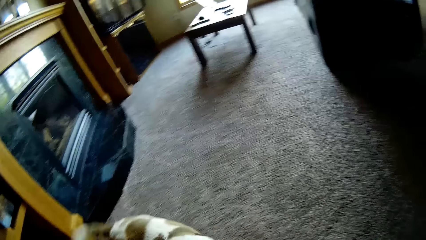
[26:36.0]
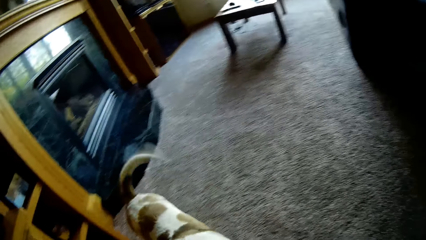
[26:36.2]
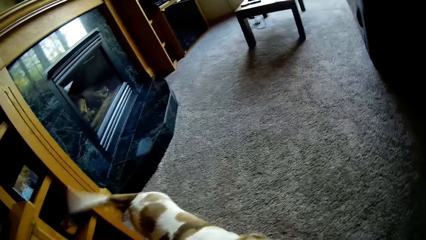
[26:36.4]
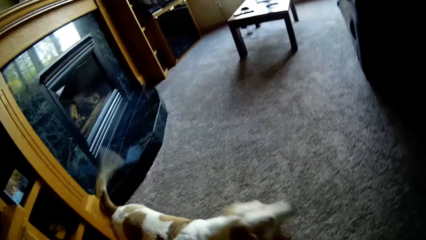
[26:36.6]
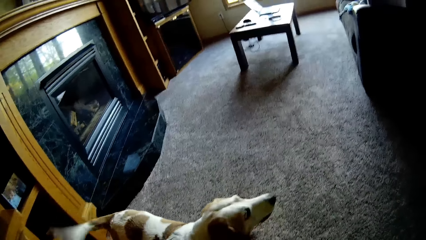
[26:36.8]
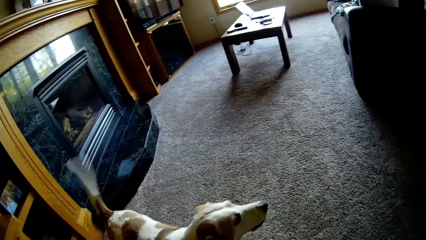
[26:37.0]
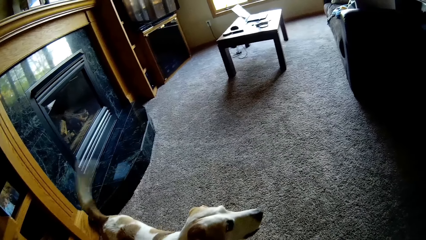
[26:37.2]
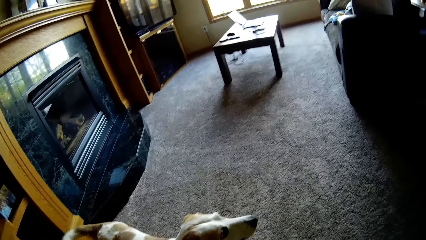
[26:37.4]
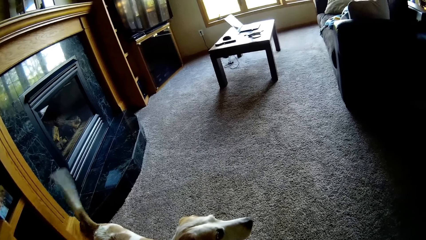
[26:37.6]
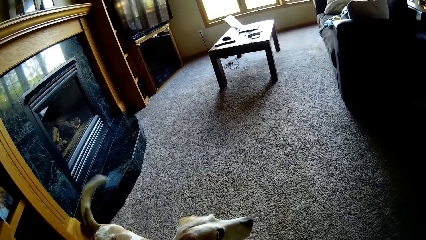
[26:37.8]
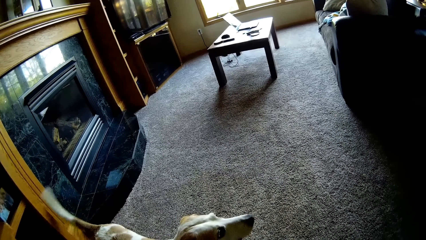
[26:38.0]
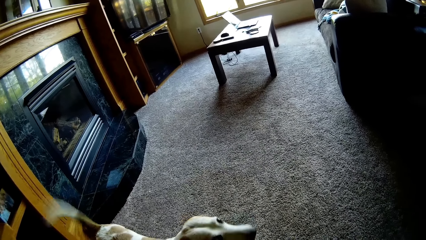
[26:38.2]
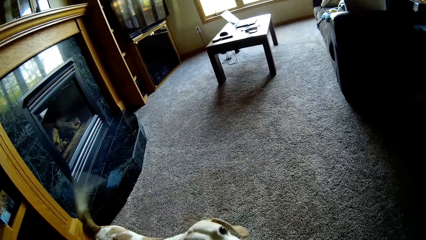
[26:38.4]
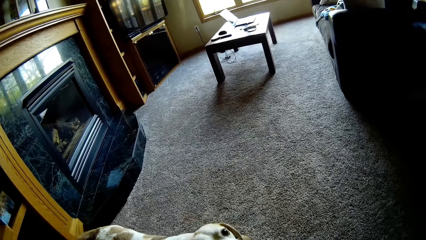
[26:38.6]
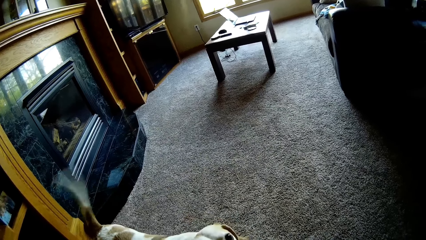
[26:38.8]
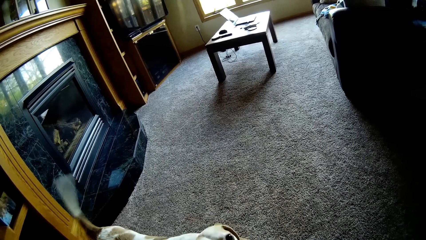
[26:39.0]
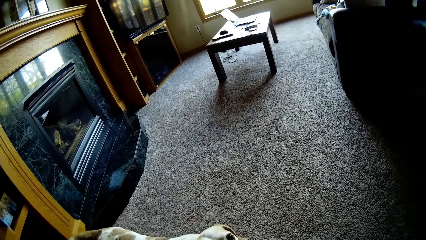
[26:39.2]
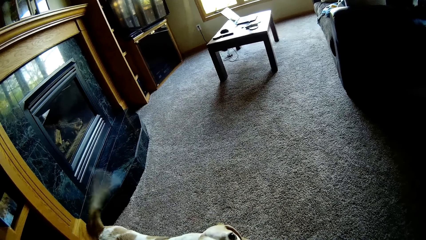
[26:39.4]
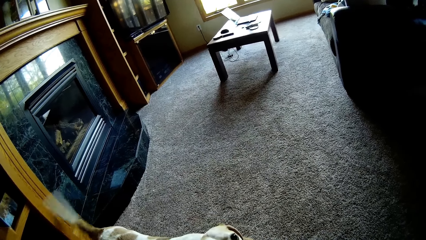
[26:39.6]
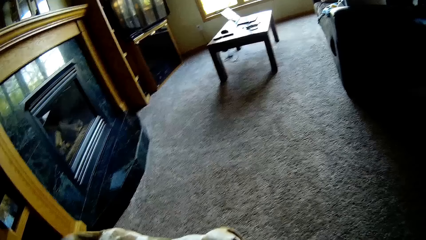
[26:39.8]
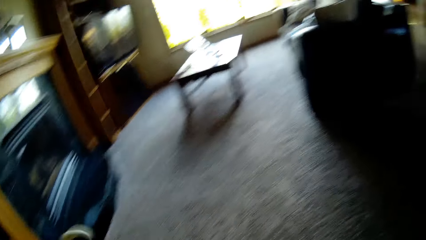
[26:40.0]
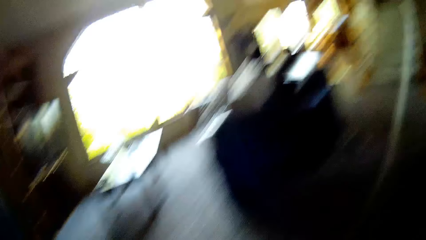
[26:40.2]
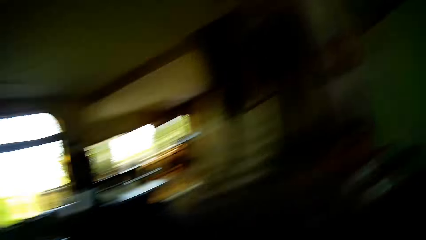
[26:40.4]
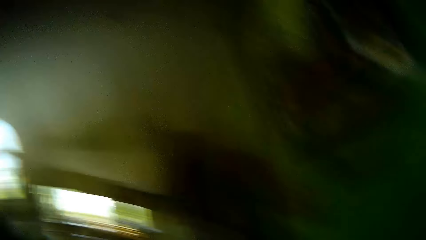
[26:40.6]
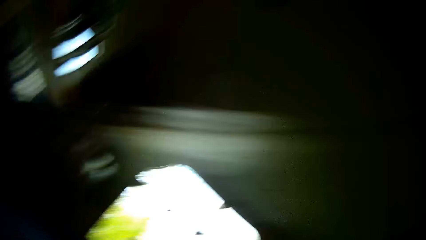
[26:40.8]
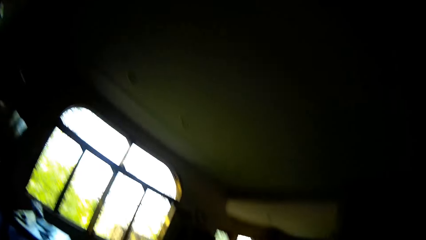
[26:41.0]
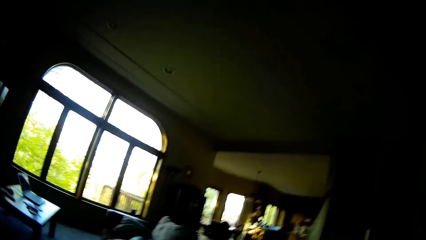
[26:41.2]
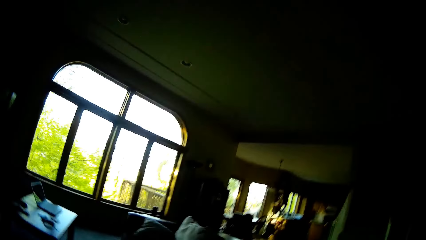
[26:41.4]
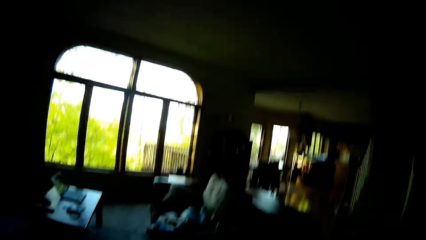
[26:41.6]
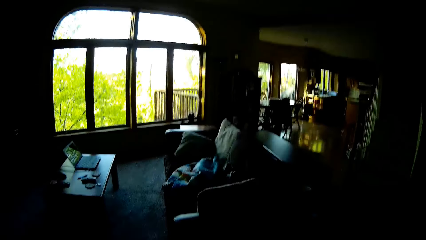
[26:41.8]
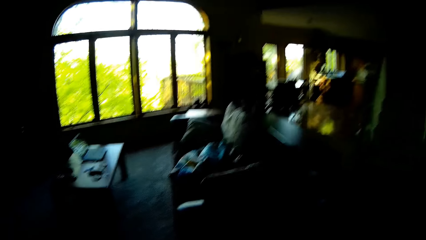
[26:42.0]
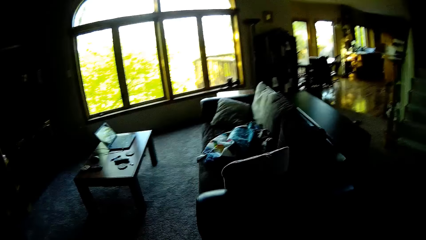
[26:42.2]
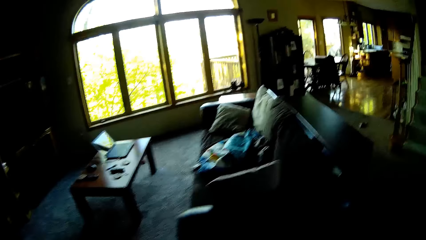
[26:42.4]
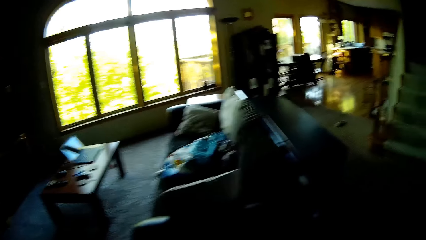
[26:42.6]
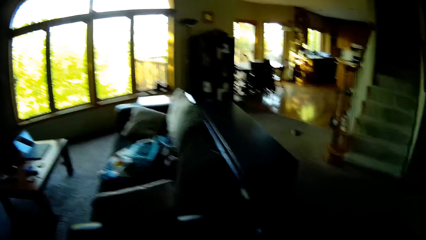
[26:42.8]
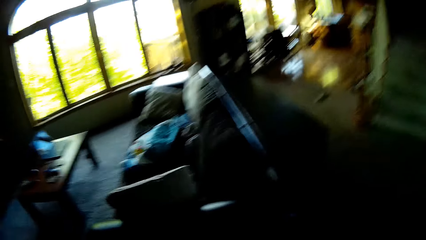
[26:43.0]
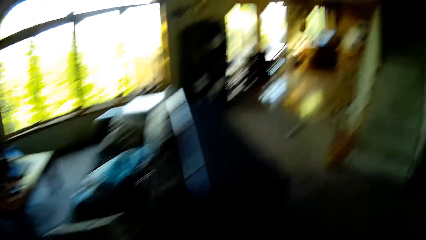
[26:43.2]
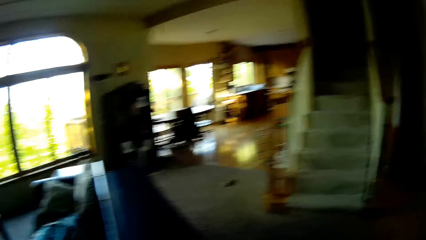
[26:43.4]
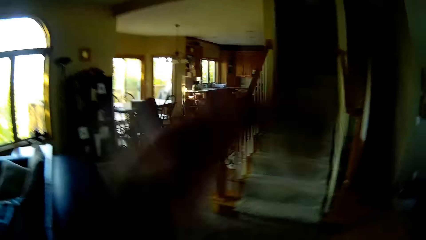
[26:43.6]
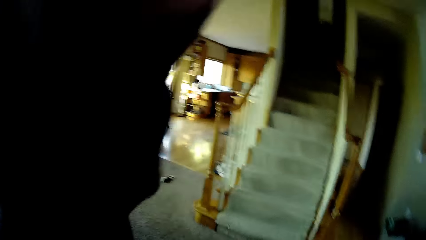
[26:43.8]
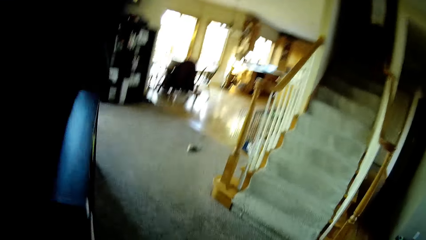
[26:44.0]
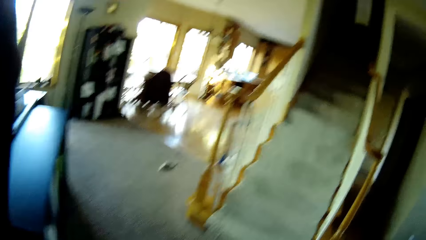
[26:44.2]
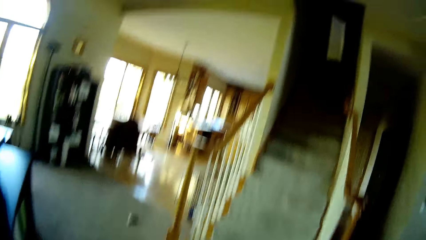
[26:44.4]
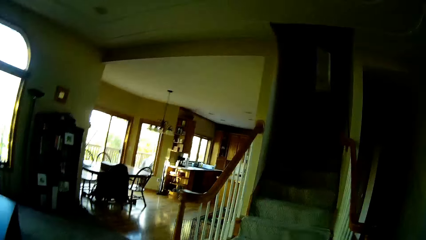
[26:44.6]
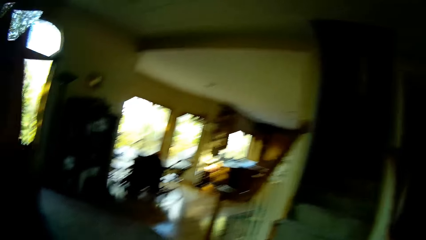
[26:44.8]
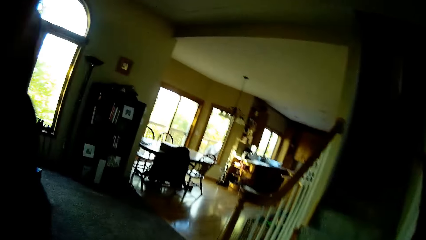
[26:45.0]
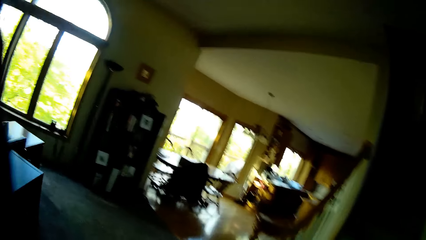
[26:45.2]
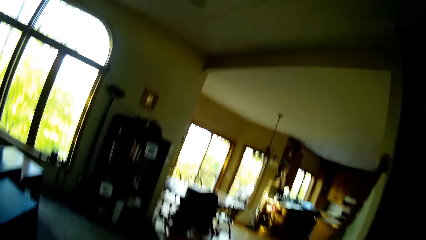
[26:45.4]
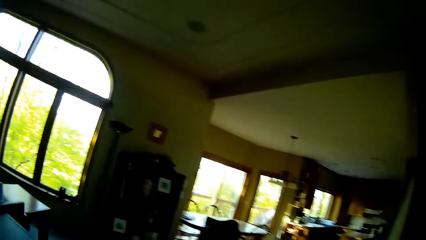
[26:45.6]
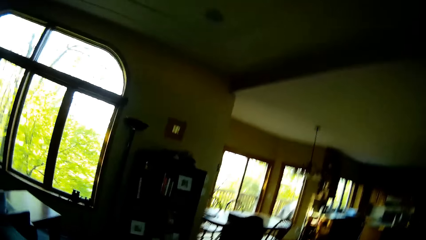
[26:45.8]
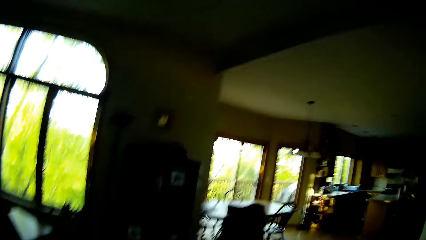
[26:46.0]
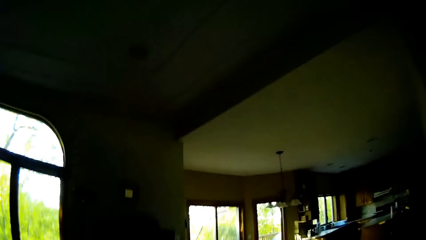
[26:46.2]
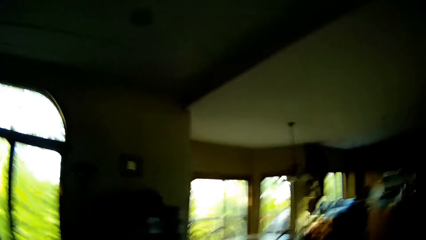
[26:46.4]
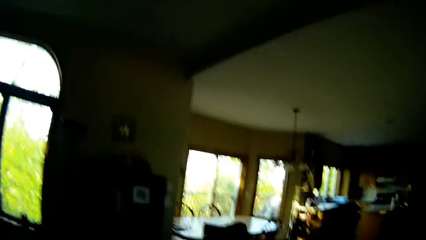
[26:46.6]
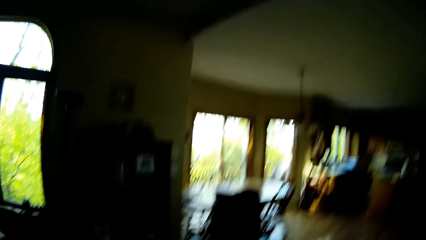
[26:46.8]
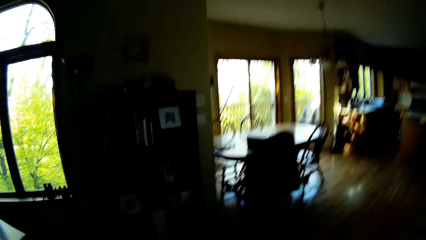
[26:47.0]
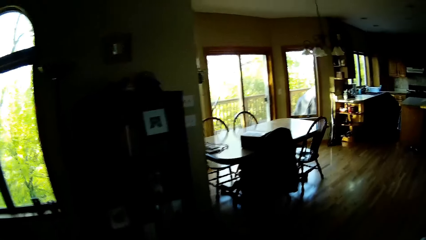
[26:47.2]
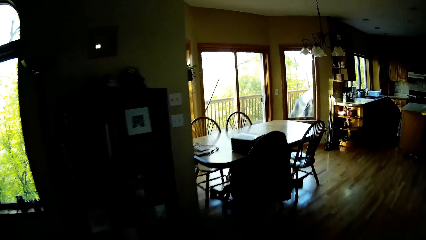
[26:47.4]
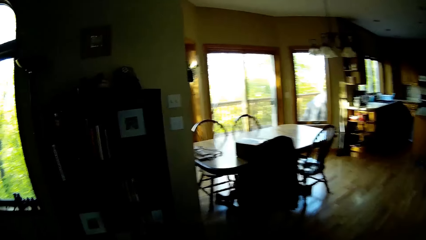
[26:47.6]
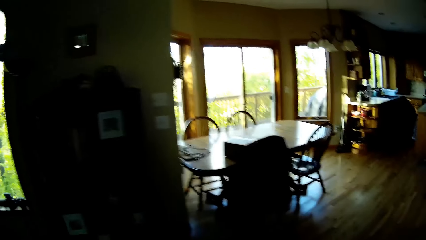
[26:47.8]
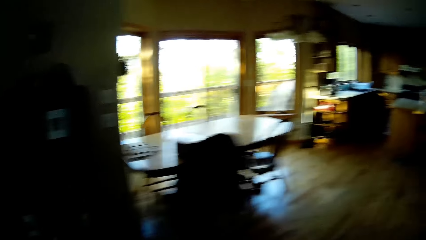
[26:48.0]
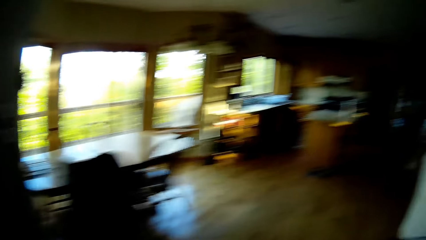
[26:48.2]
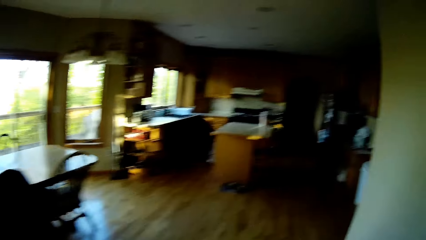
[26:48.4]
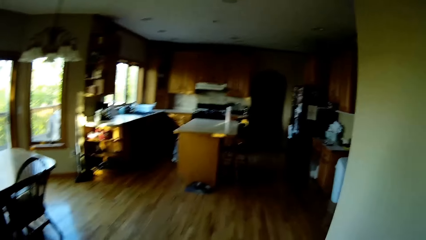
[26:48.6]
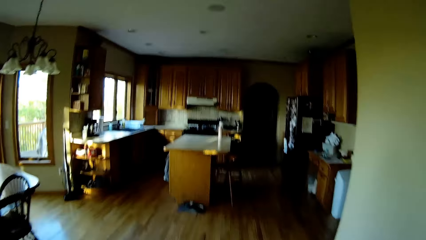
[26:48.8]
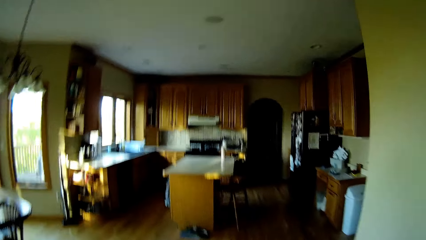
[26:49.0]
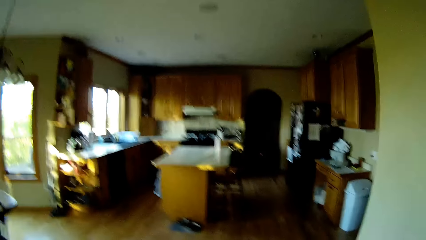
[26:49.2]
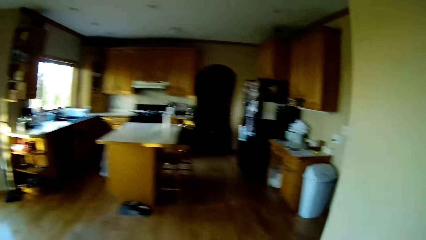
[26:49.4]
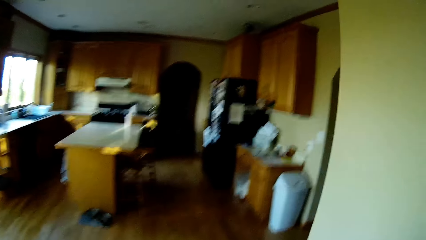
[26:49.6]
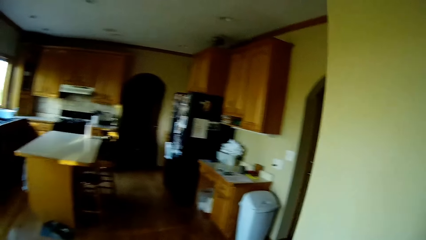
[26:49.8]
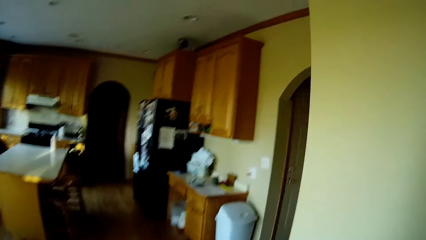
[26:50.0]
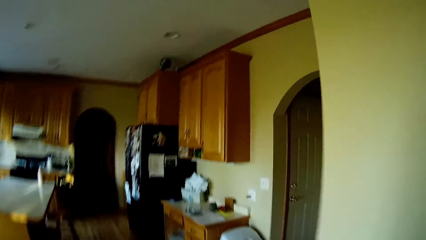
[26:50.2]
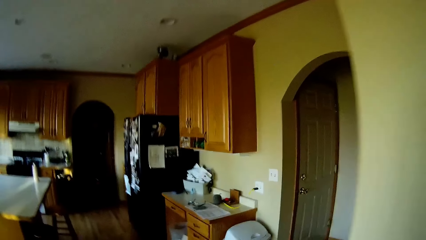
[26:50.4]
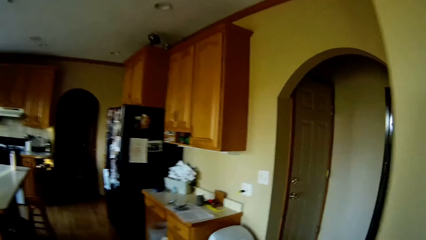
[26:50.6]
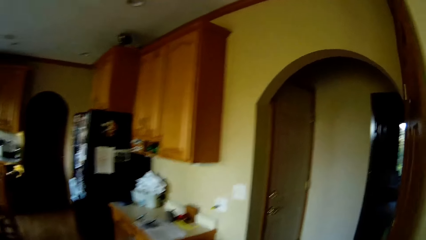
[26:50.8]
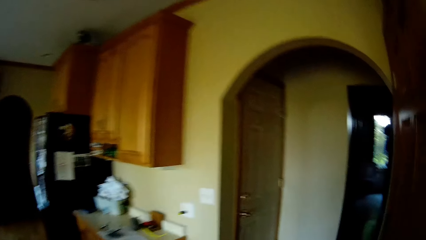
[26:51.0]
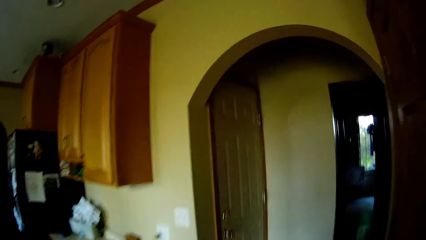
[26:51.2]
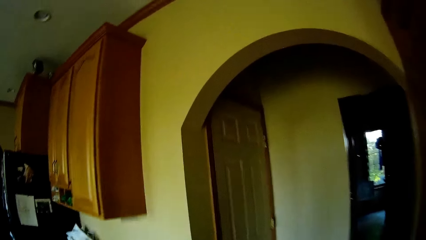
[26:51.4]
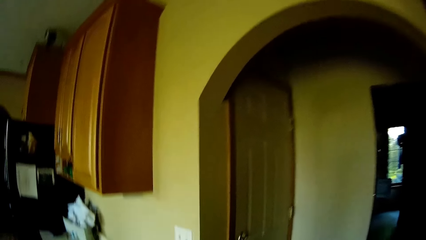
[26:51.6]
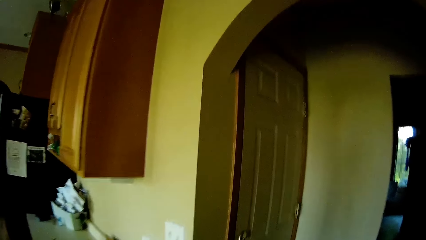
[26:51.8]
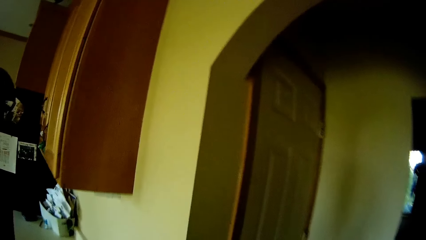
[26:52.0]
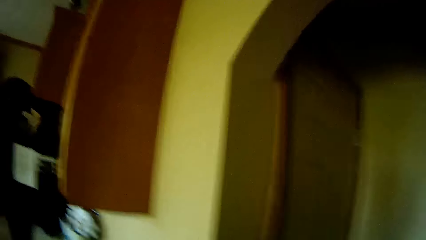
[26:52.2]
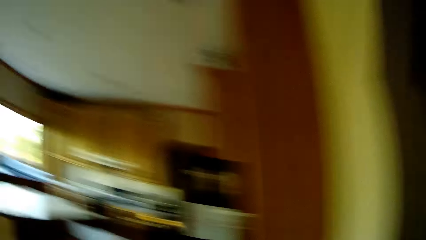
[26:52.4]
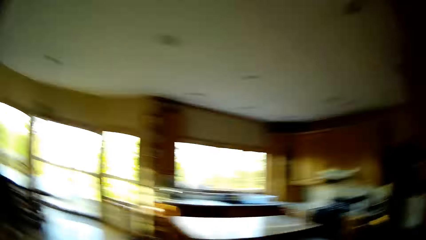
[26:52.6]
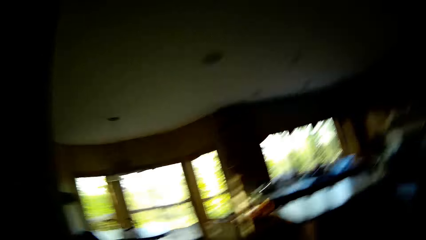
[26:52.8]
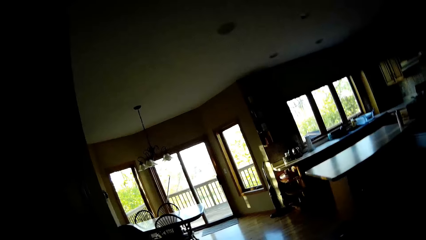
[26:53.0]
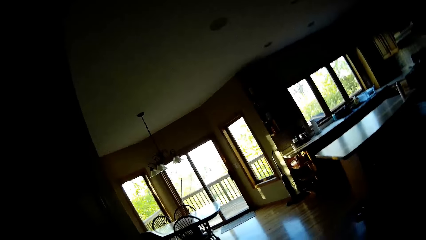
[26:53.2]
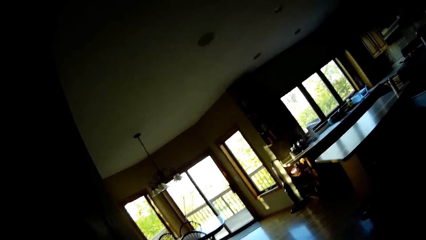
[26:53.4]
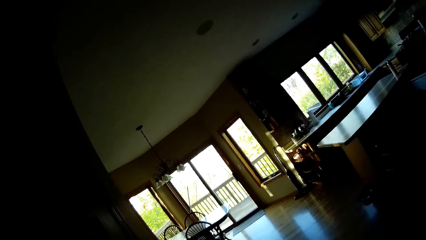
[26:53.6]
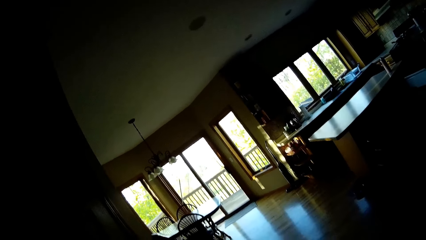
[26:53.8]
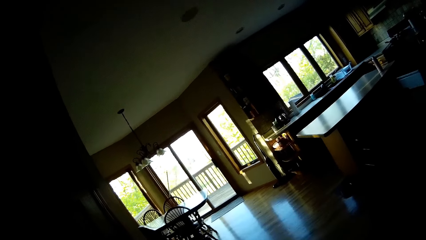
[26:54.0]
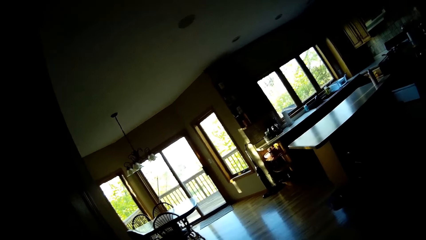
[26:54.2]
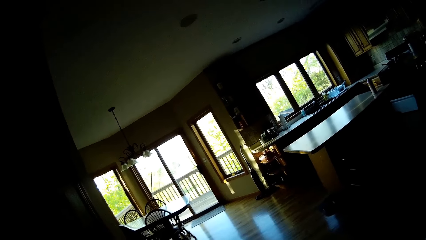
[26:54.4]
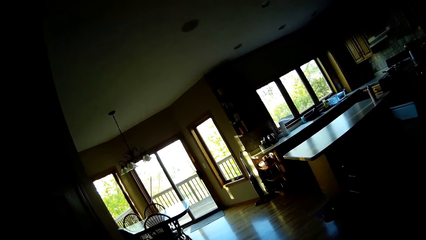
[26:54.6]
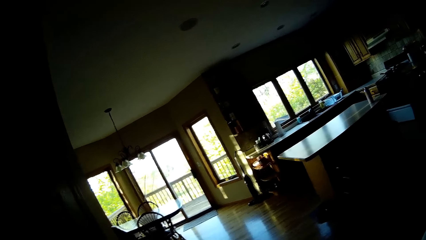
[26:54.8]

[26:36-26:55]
The camera wearer plays with the dog. She looks around. She speaks to the white dog. She raises her left hand. She looks around. She walks into the kitchen area.
